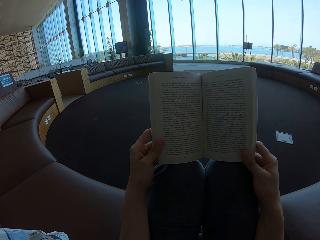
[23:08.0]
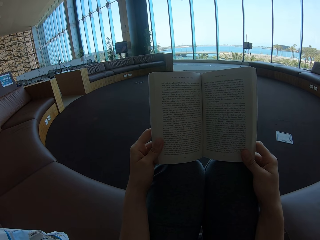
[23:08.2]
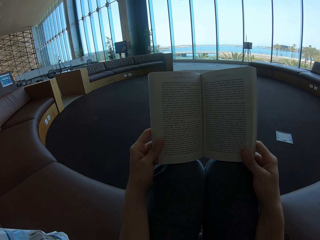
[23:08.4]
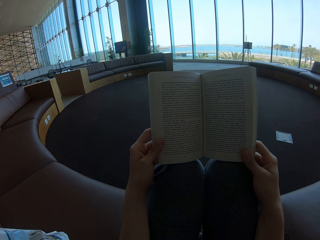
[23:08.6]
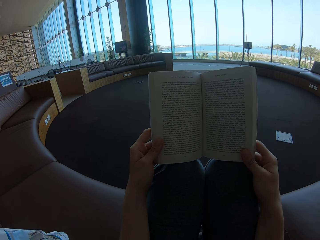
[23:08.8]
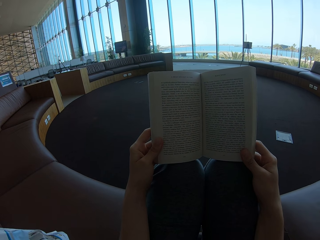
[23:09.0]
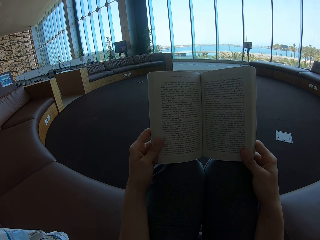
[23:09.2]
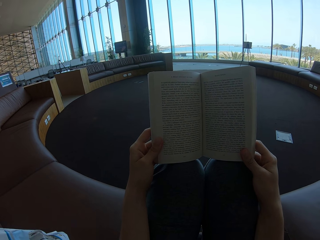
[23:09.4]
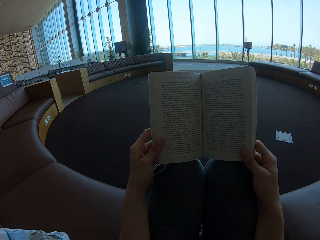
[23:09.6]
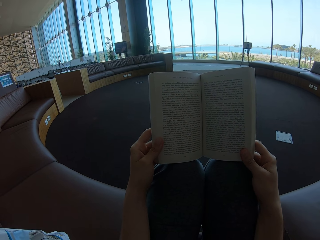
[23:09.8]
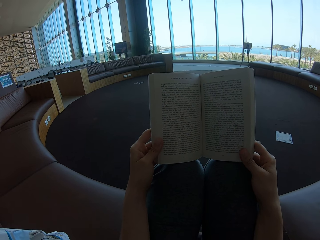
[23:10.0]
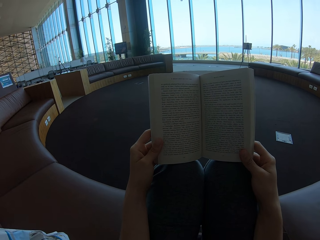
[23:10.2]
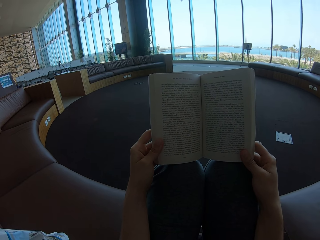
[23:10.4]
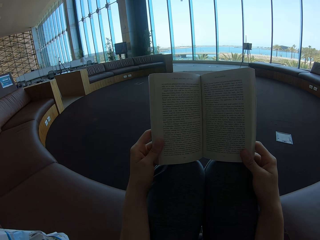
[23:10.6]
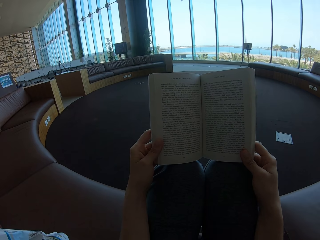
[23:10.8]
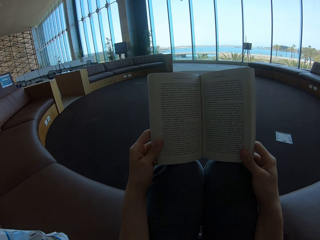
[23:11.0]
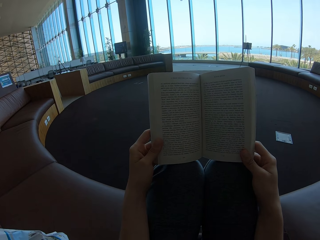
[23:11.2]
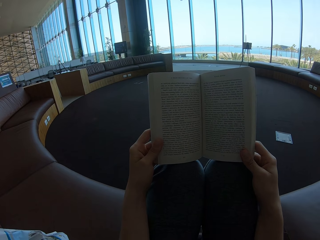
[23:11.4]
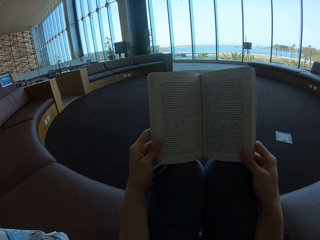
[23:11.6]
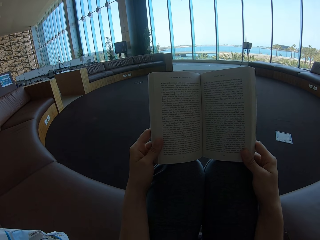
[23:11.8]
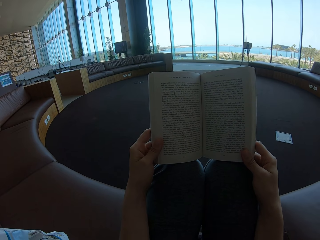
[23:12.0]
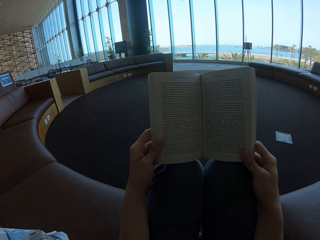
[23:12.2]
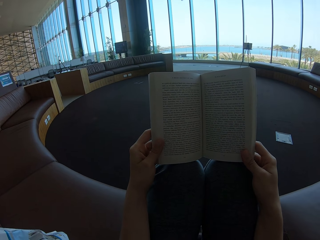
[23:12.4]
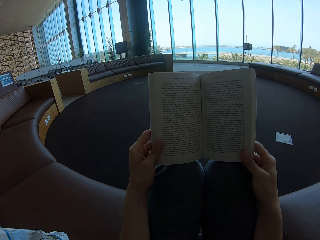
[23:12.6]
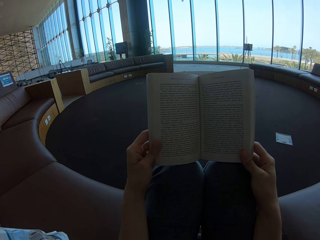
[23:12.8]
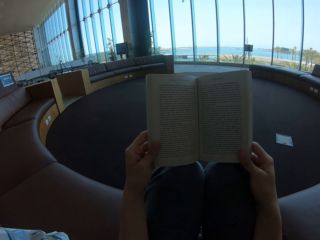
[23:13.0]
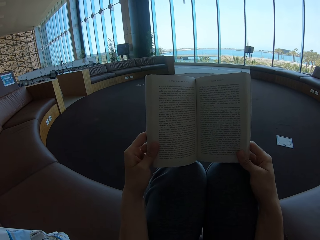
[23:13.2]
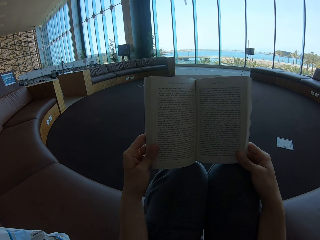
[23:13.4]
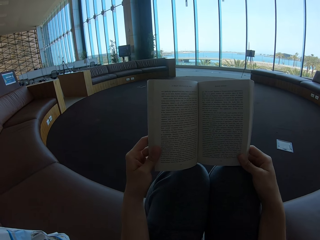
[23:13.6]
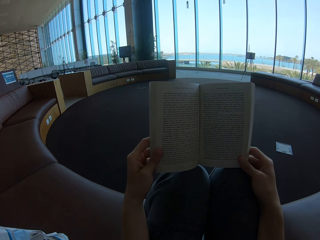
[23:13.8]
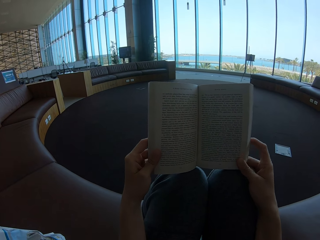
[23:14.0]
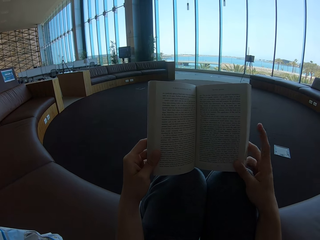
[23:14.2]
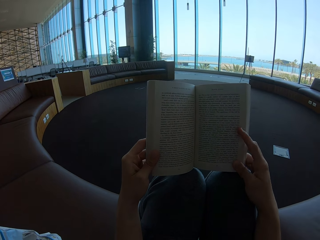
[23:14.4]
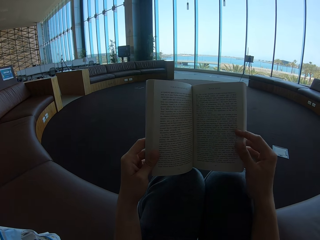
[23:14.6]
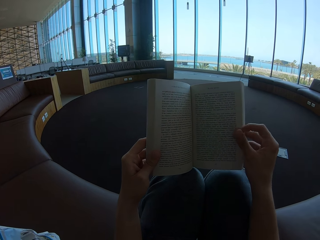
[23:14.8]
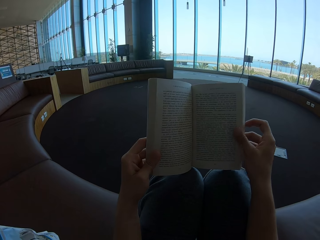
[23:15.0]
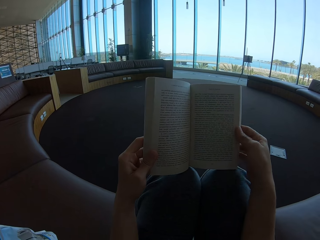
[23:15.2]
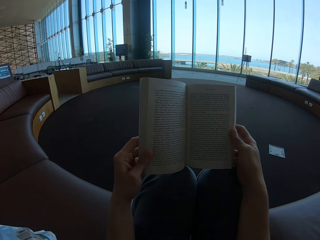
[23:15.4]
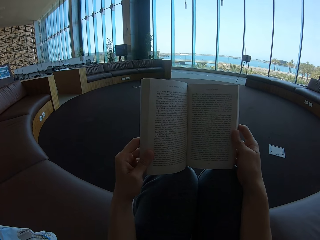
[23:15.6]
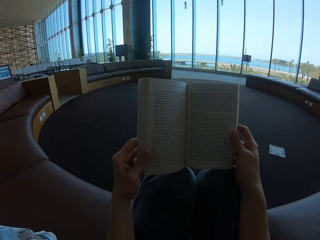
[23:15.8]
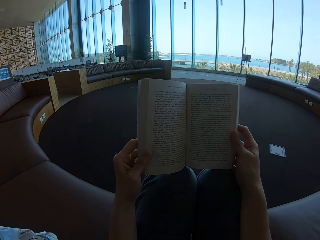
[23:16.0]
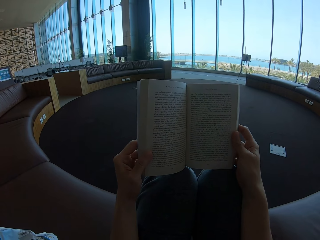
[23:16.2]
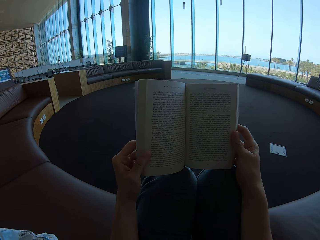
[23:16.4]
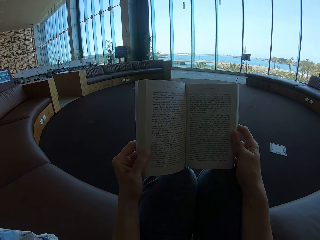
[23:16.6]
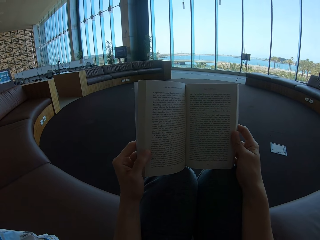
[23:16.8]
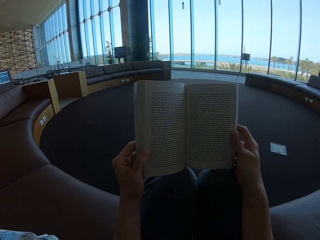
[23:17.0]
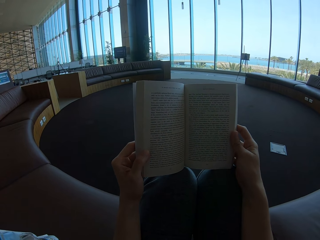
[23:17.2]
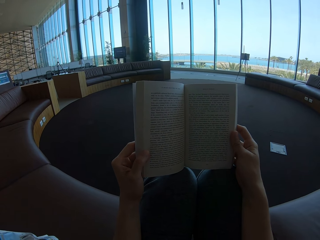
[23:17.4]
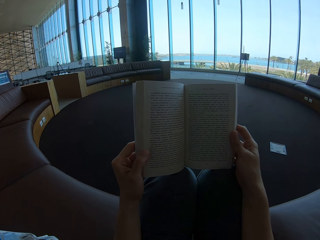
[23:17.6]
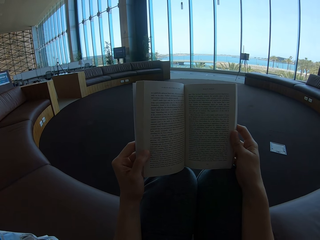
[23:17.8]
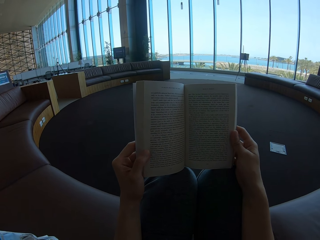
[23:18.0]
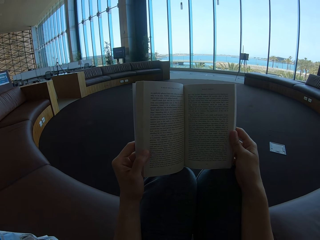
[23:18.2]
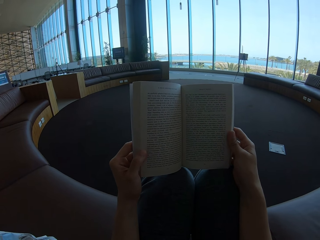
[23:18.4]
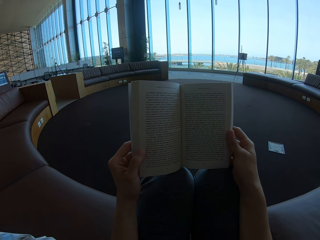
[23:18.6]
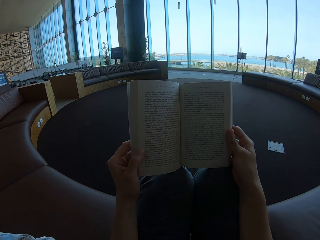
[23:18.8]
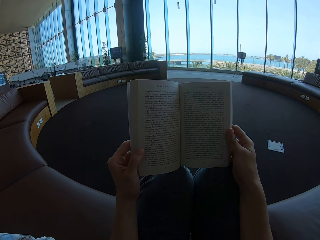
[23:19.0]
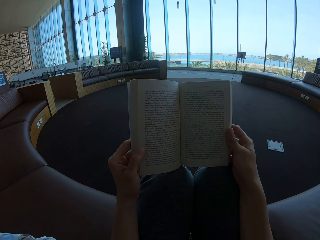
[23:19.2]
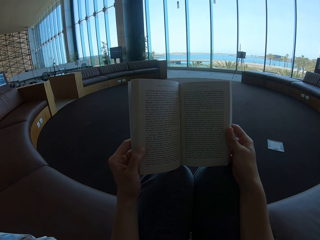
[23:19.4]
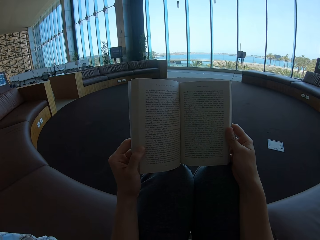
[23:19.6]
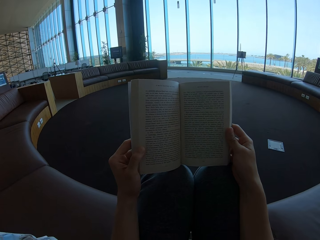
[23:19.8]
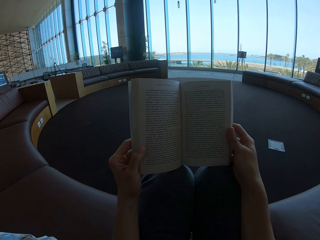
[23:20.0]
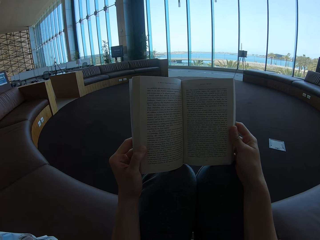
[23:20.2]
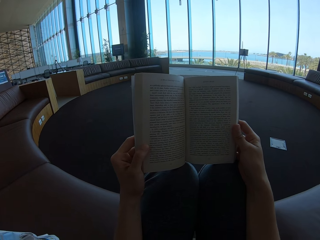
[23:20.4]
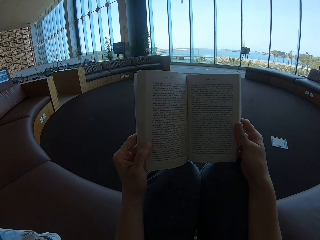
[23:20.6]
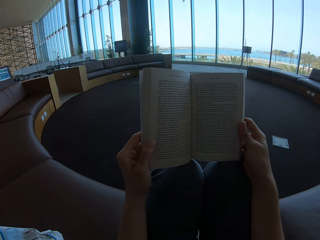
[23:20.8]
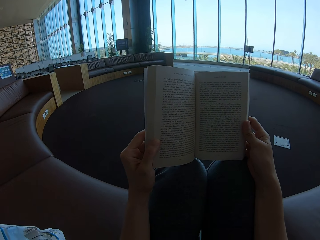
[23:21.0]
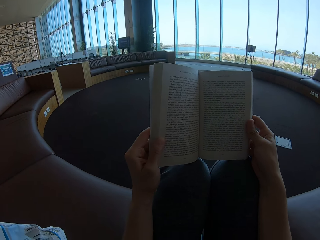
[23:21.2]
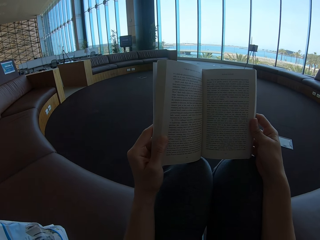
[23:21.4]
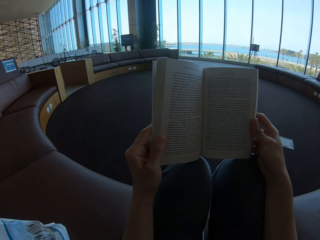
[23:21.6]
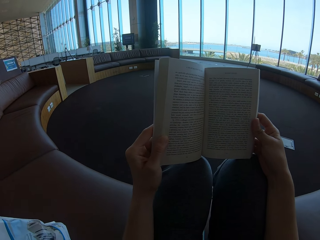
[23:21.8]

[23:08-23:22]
The camera wearer reads the story book.

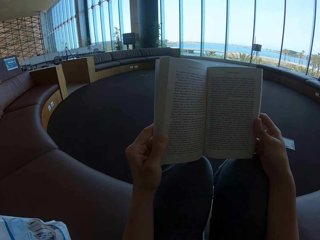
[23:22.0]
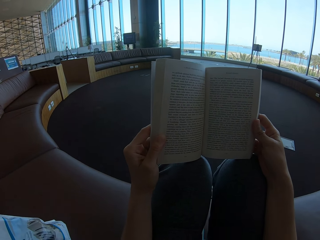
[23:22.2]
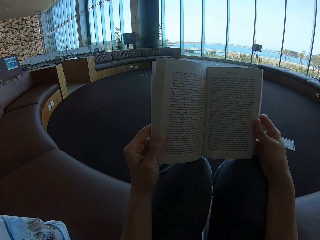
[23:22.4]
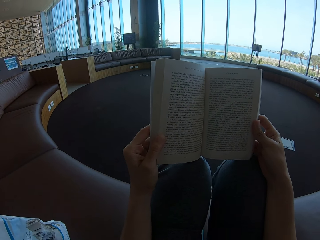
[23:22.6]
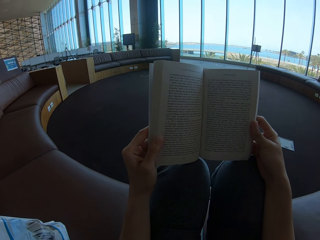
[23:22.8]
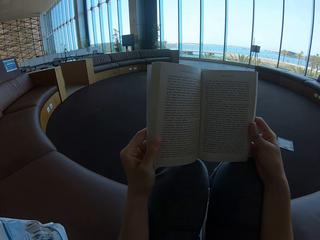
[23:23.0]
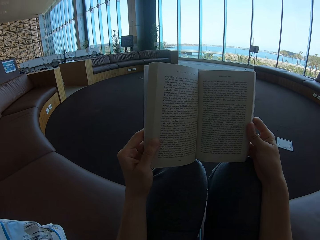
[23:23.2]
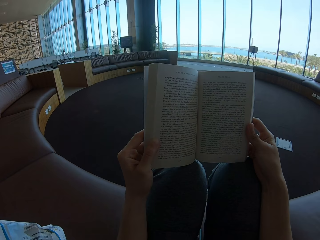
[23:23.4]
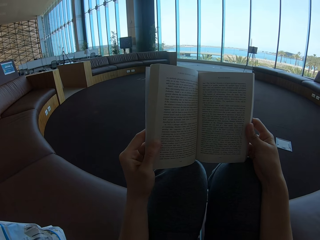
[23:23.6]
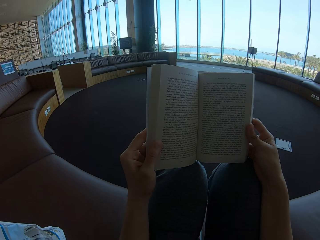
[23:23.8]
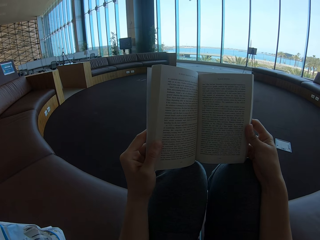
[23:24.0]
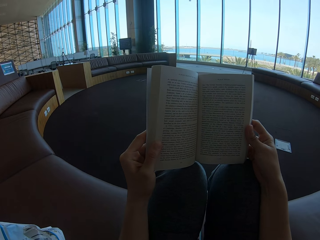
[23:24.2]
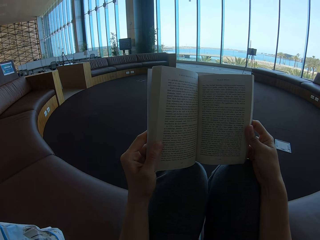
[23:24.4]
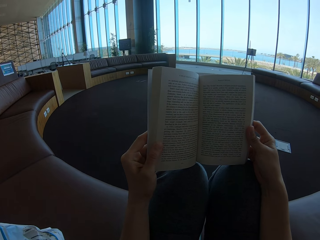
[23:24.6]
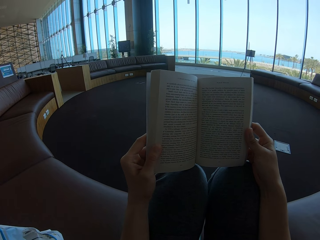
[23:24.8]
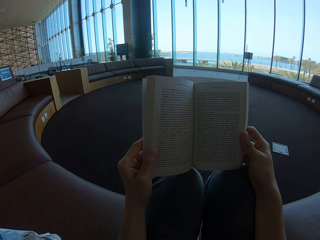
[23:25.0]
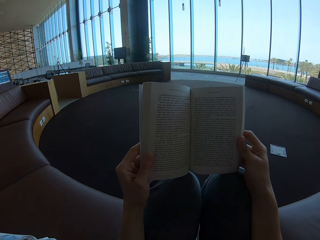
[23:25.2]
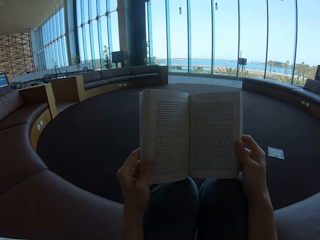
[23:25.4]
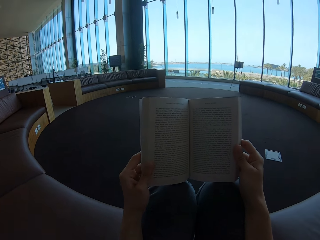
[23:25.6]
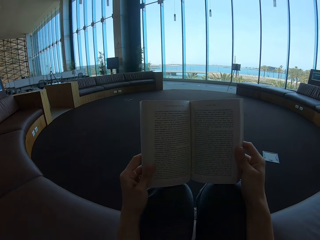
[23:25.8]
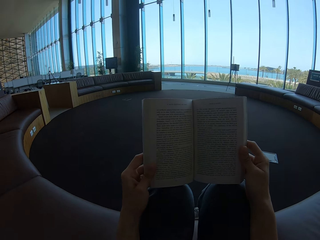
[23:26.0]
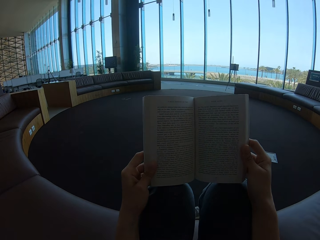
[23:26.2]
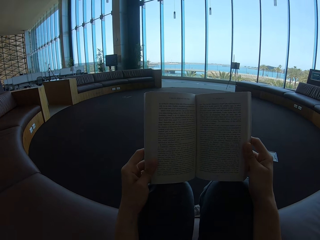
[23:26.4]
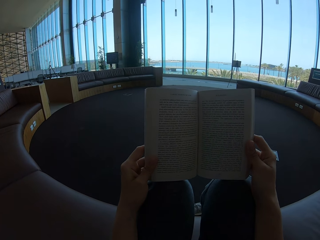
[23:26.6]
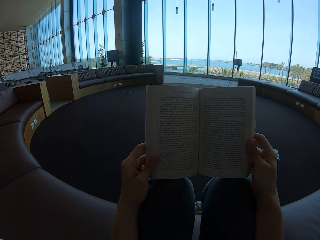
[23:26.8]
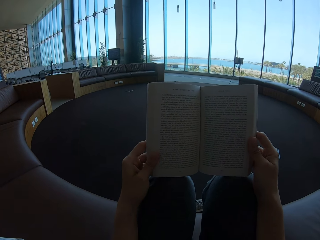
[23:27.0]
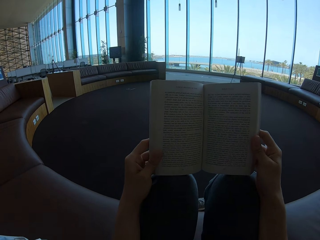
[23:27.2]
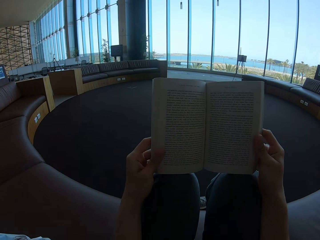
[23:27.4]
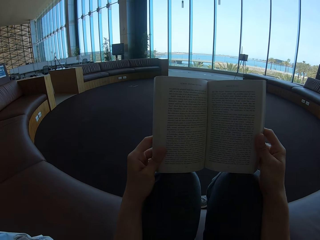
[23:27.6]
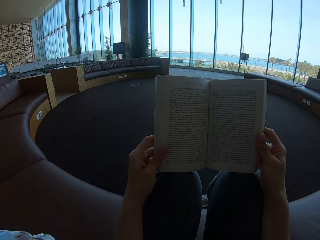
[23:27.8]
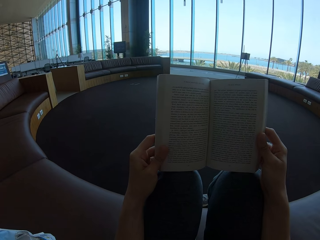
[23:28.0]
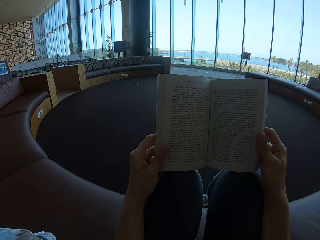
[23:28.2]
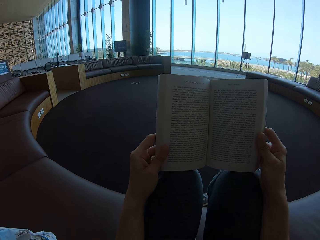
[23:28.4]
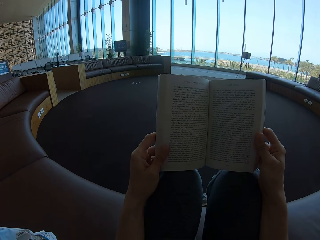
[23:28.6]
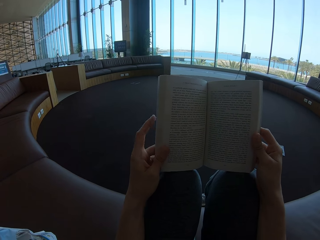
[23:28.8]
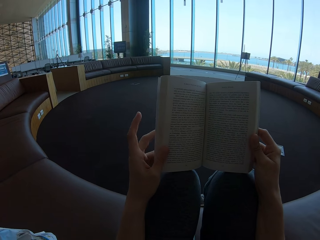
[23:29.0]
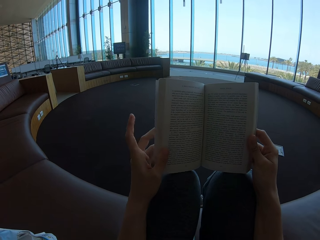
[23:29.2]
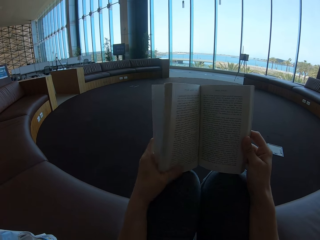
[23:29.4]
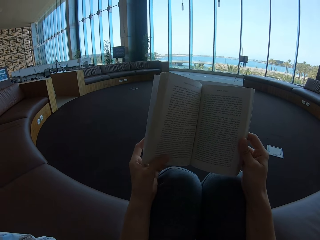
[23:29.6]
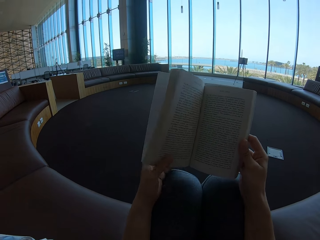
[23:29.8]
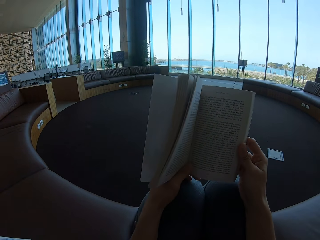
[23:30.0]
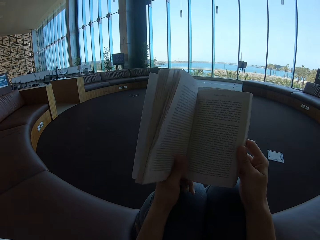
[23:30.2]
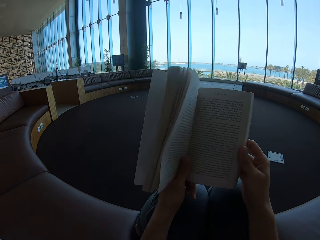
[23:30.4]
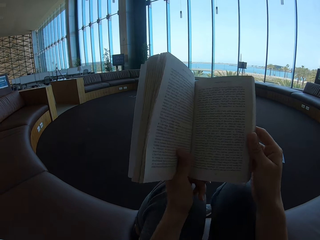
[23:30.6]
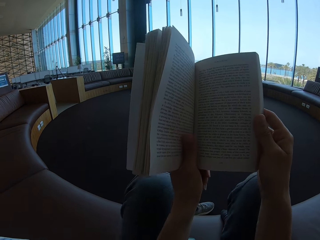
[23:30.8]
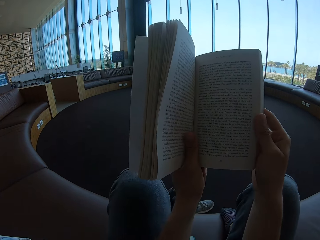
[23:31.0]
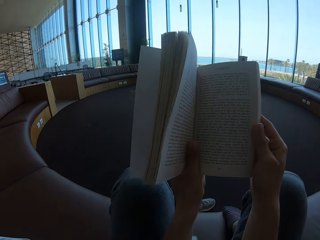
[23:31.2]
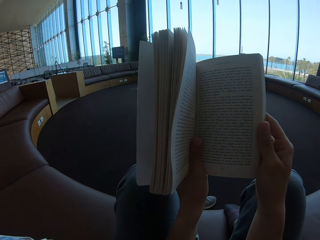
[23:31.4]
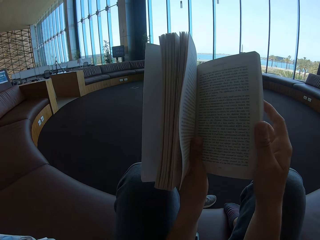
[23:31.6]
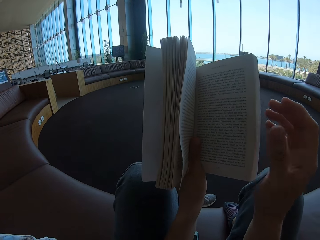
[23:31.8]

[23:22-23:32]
The camera wearer holds the story book with both hands.
